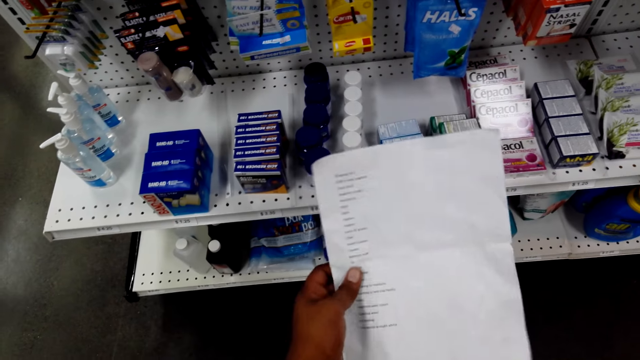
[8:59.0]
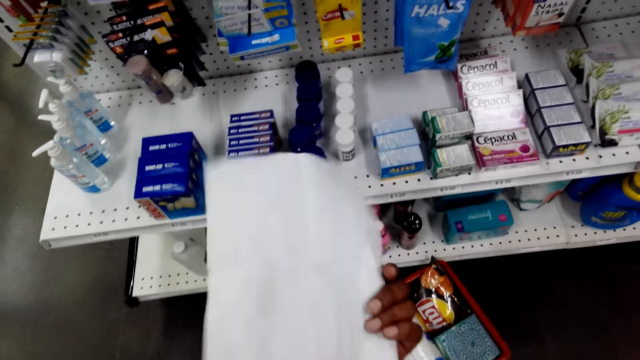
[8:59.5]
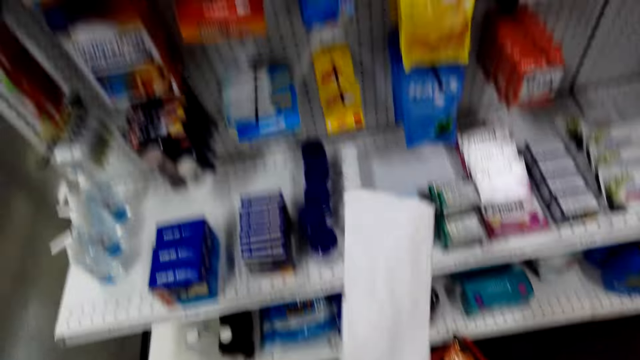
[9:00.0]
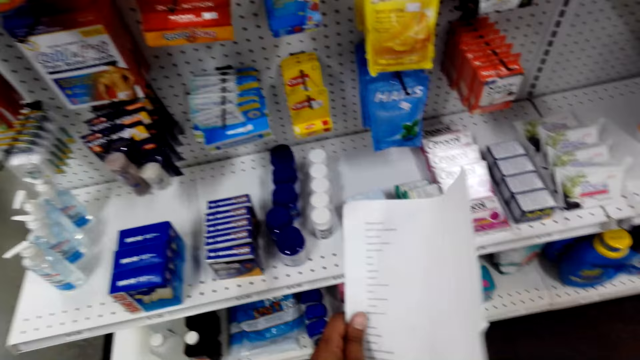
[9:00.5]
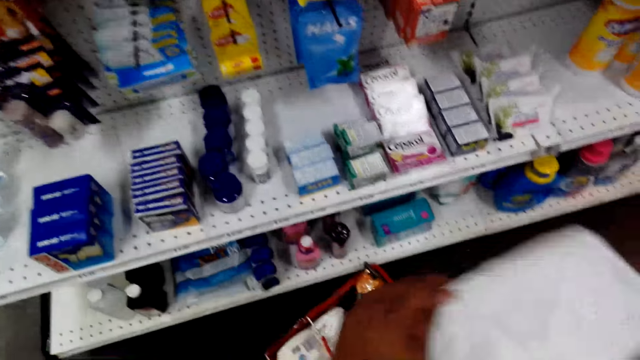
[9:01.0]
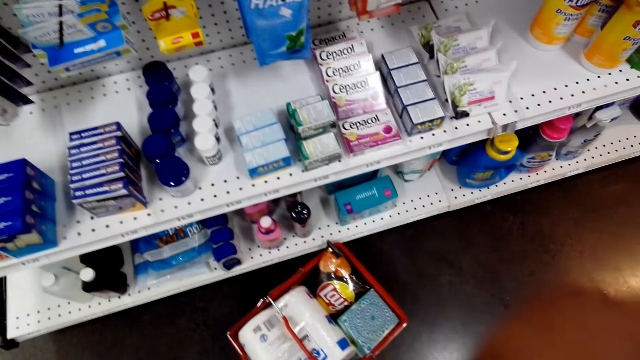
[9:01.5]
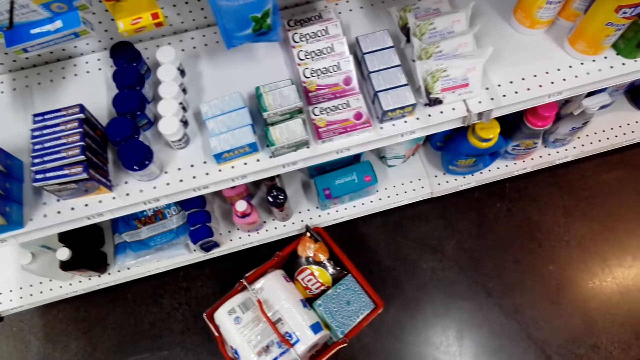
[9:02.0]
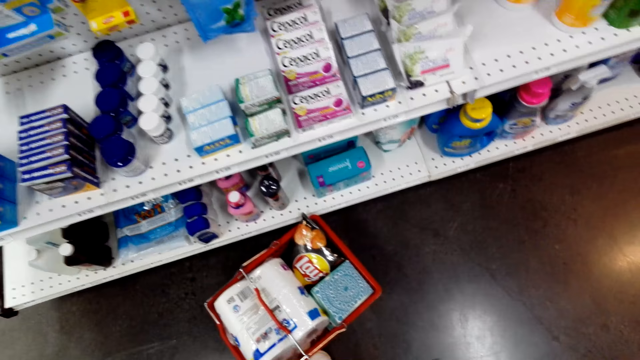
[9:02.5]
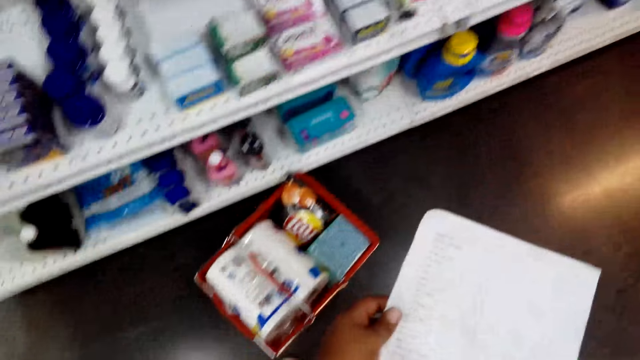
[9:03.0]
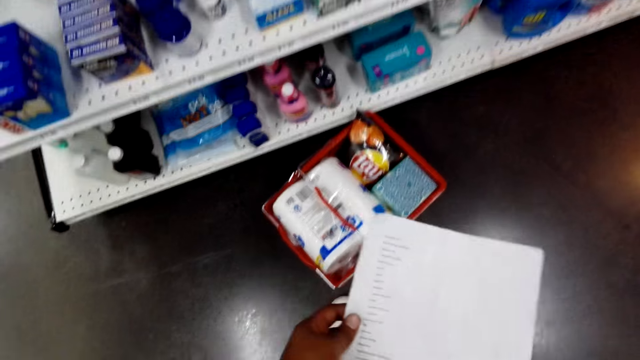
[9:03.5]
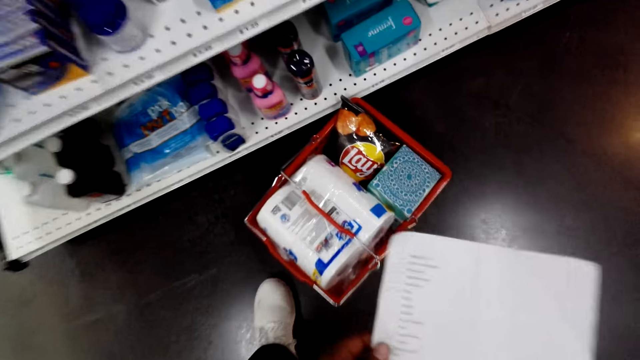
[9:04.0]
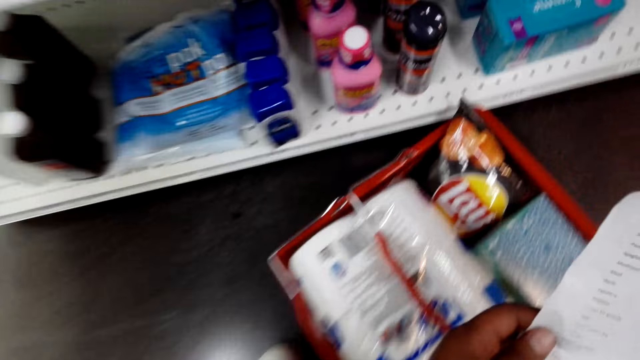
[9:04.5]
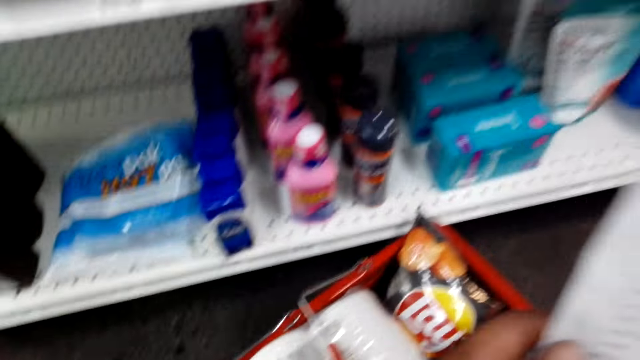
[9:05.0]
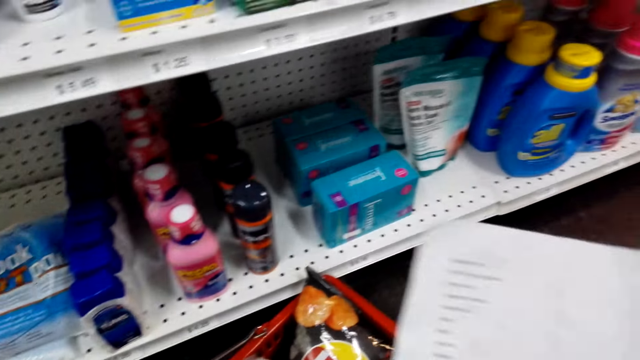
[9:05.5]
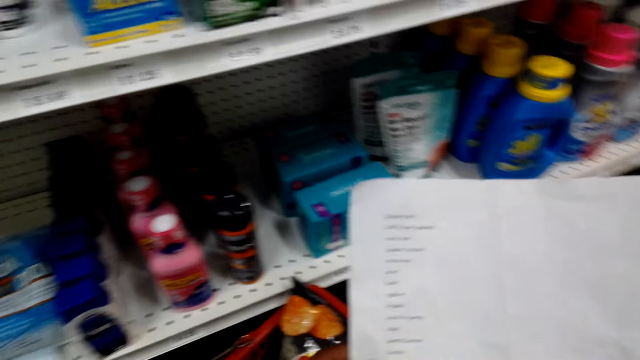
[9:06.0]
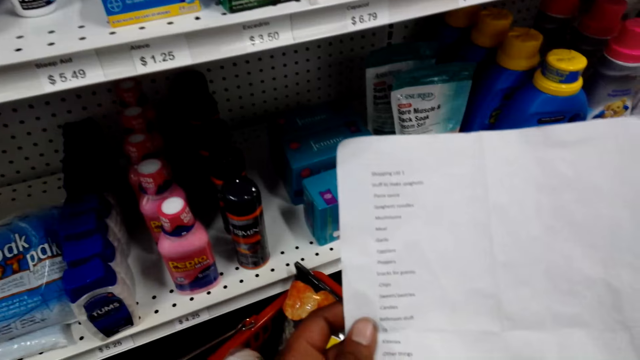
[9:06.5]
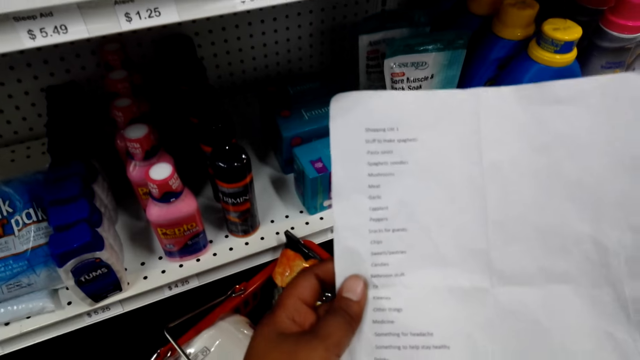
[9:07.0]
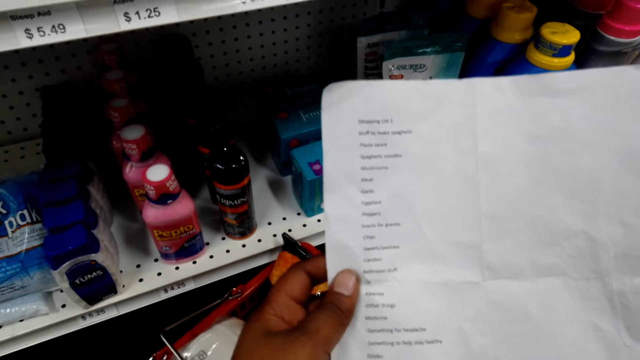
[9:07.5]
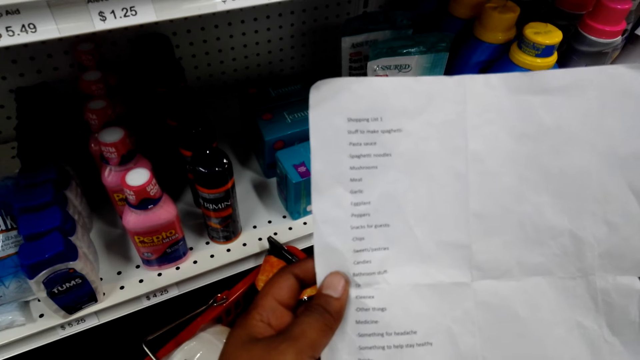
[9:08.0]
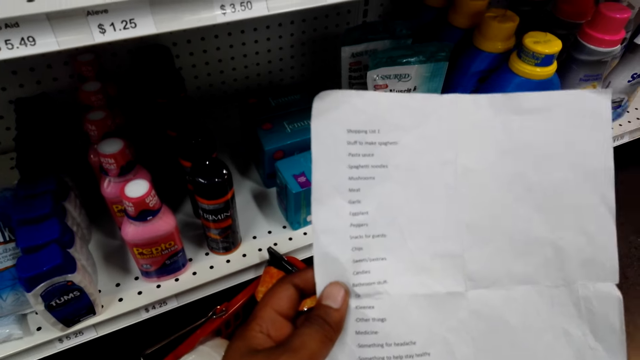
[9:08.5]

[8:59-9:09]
The camera wearer looks at the shelves. They look at the shopping list.

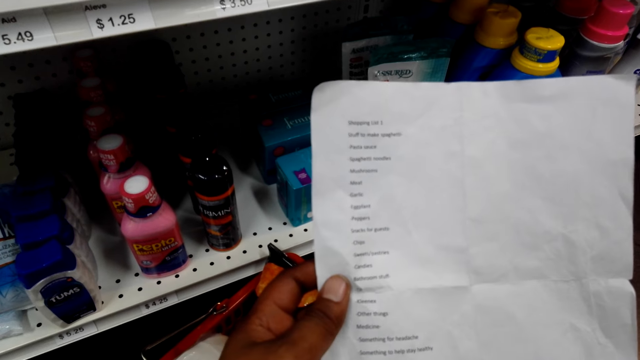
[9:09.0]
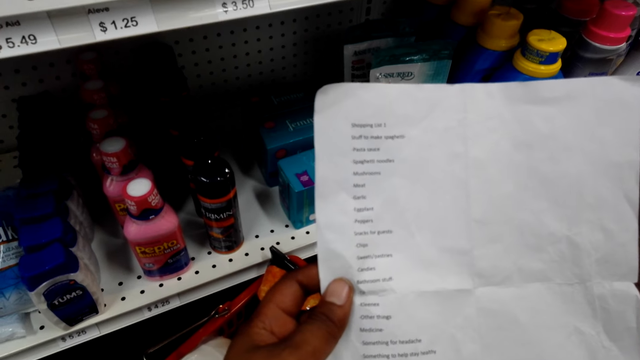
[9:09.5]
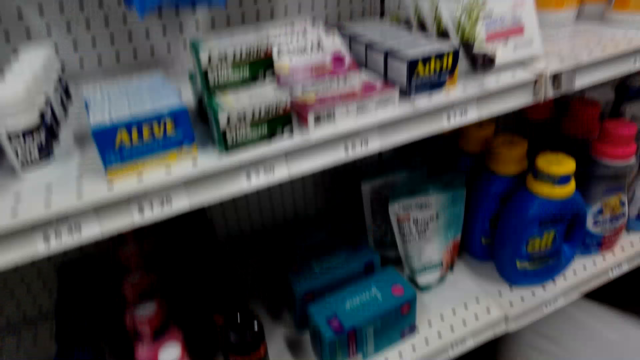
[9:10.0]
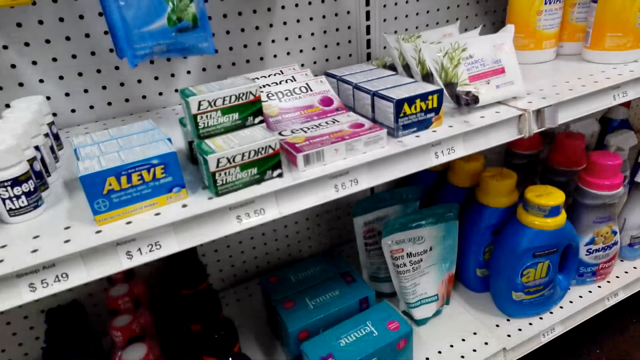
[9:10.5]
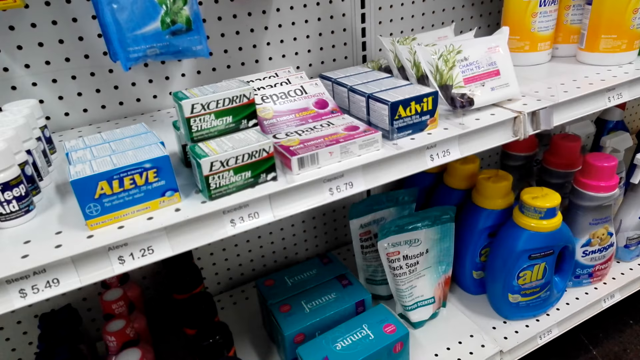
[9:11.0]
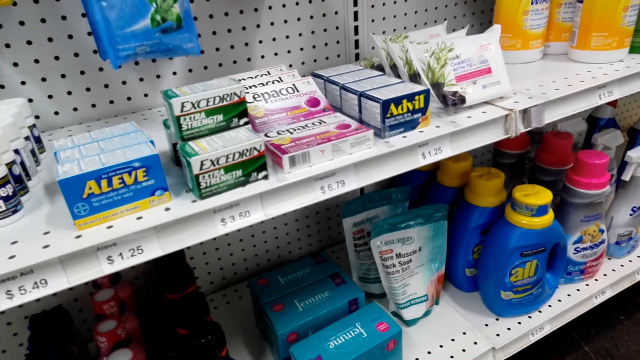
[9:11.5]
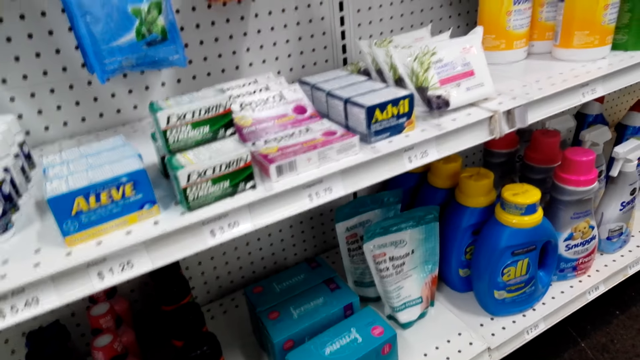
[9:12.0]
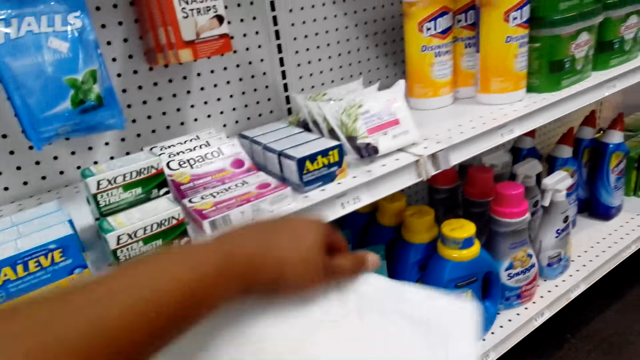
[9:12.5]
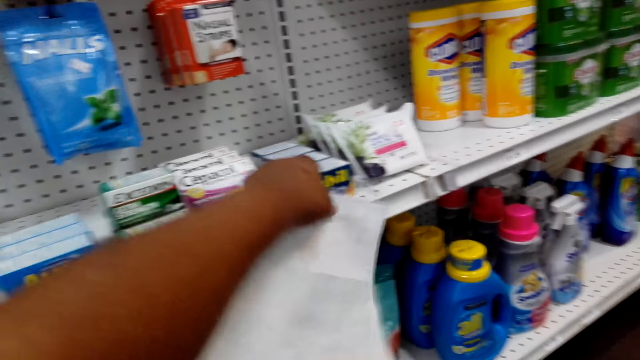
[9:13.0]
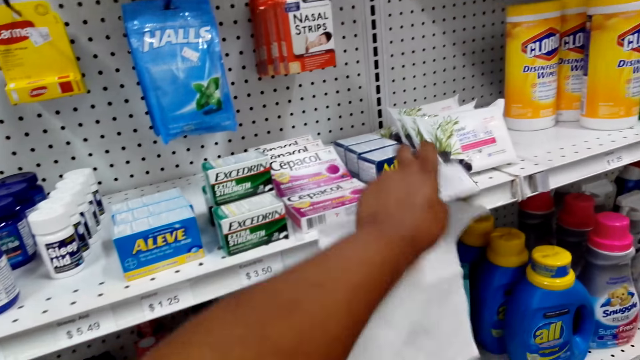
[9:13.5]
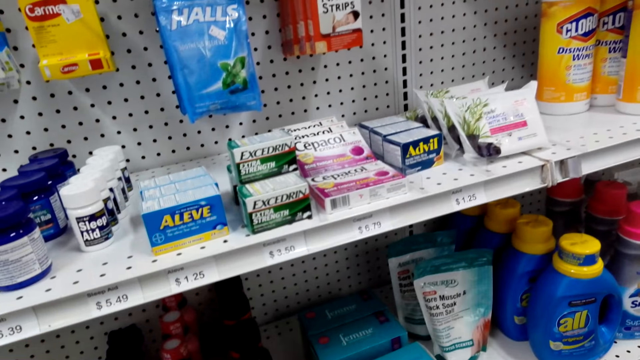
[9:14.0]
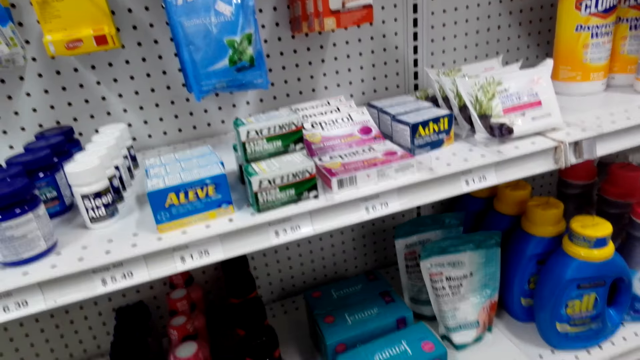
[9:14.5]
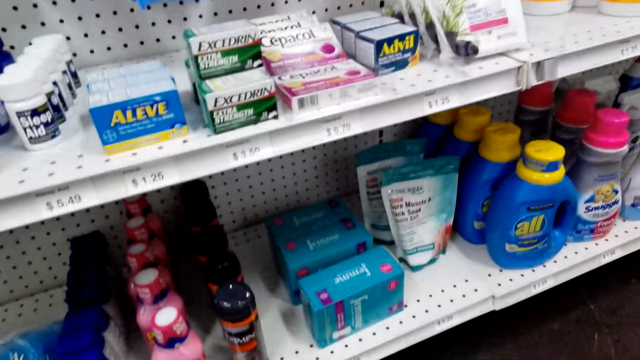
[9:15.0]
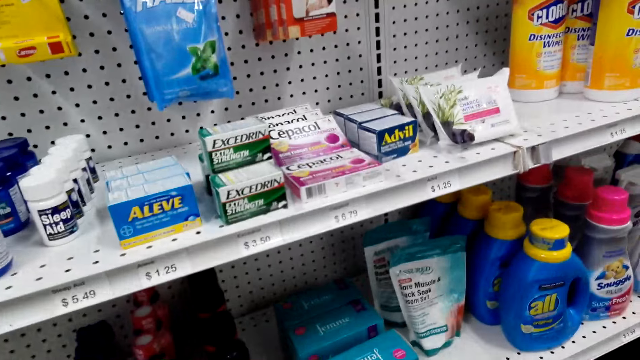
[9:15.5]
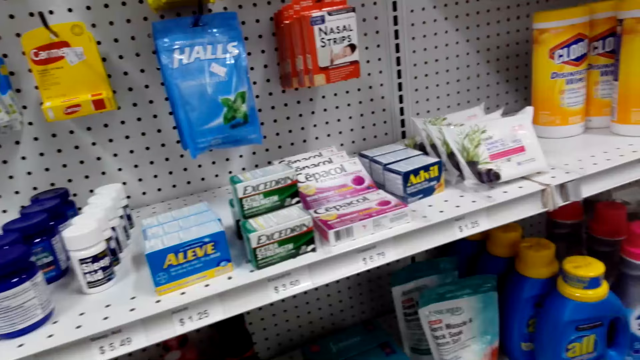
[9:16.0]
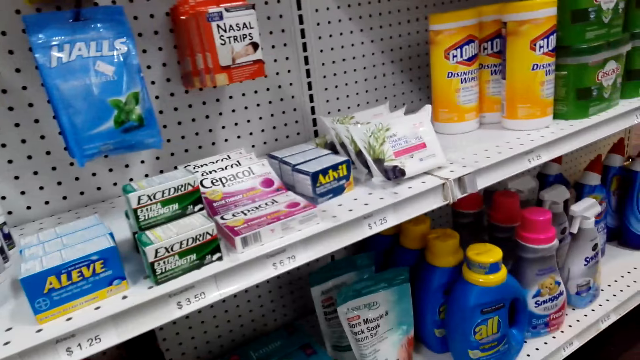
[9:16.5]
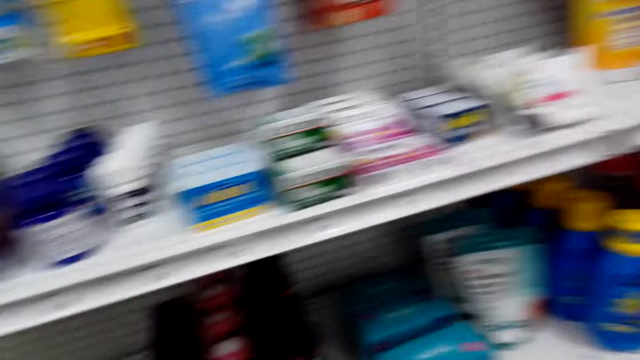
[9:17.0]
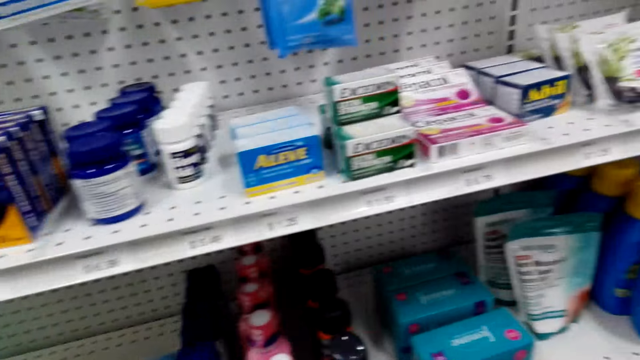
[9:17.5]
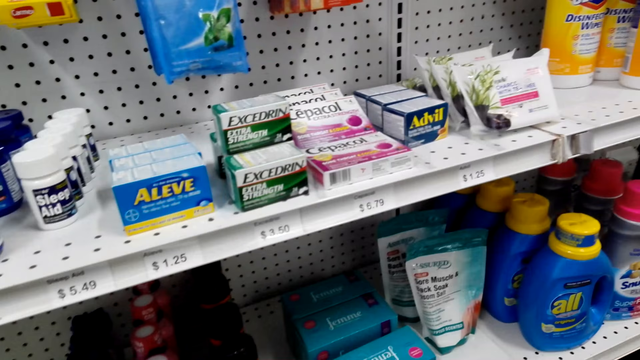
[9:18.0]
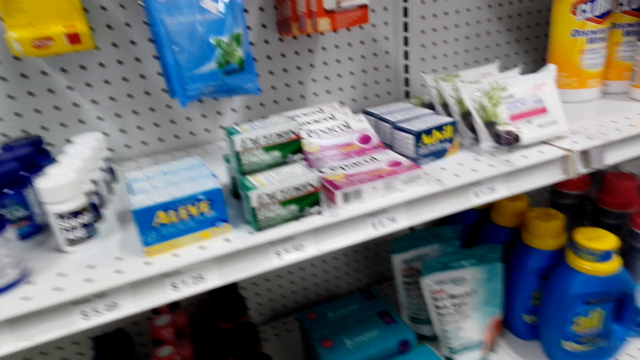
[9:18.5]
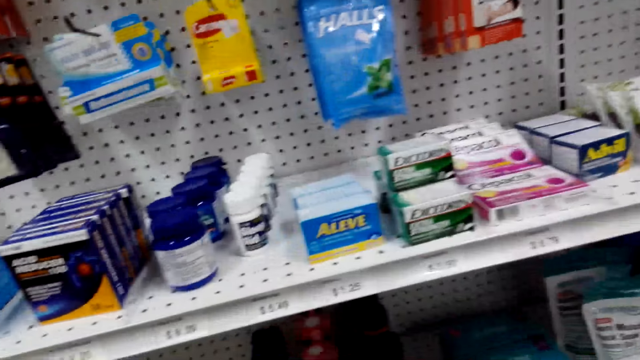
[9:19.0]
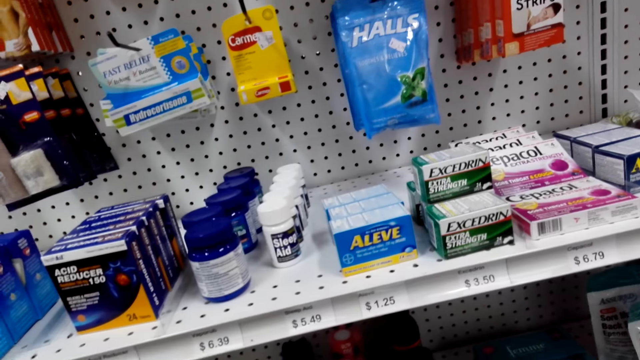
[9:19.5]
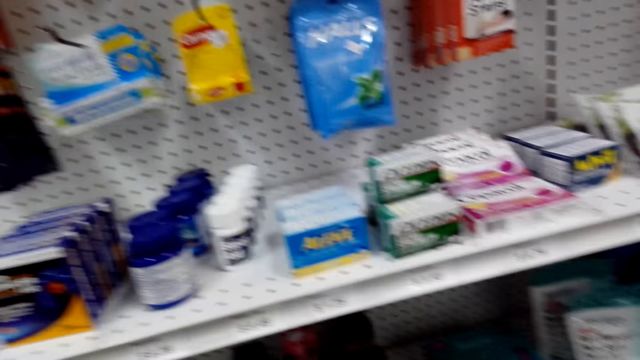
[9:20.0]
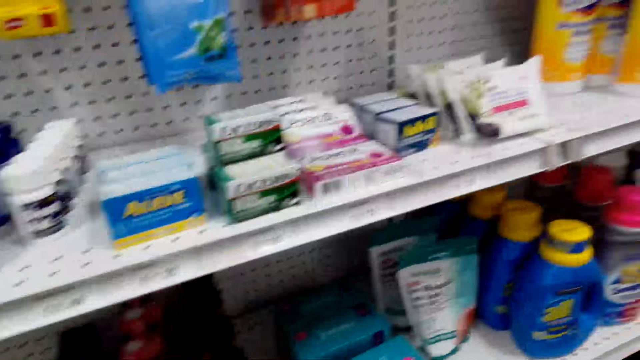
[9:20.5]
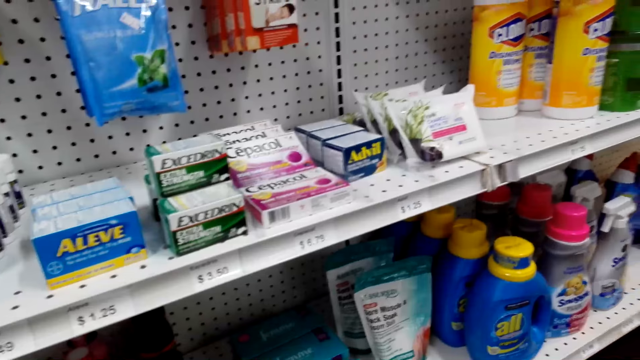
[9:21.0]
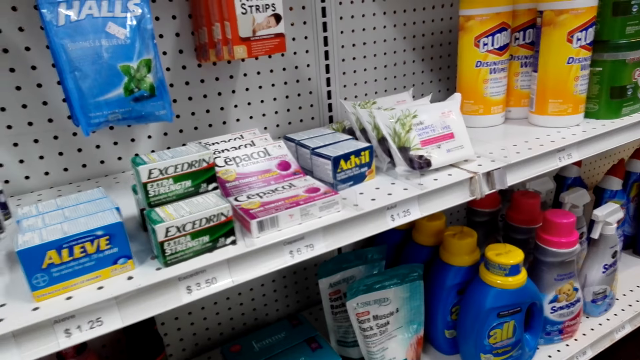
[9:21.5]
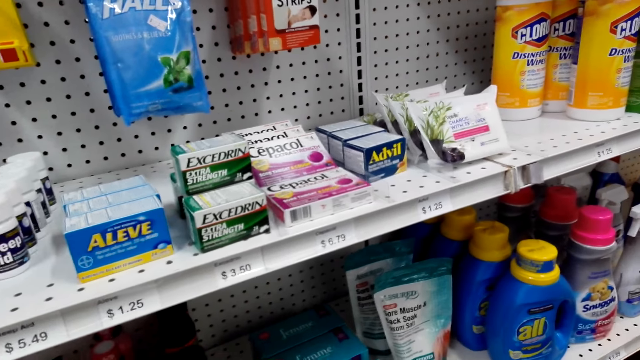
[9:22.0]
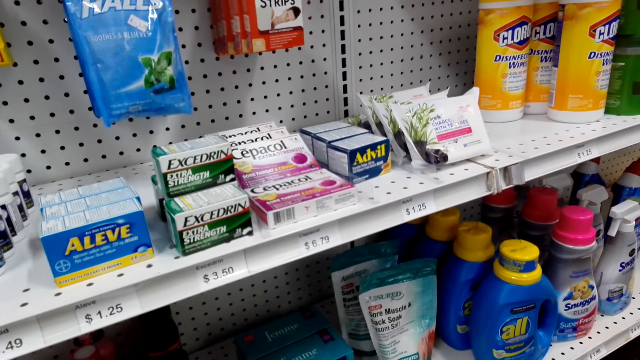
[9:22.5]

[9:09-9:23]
The camera wearer looks at the shelves. They pick a packet of medicine.
